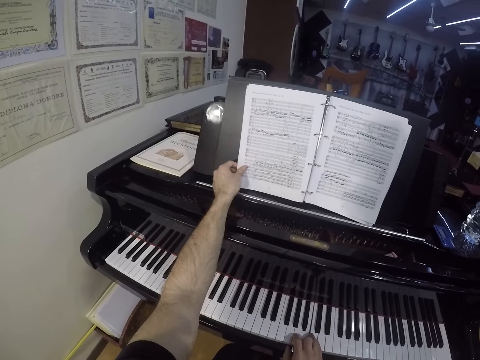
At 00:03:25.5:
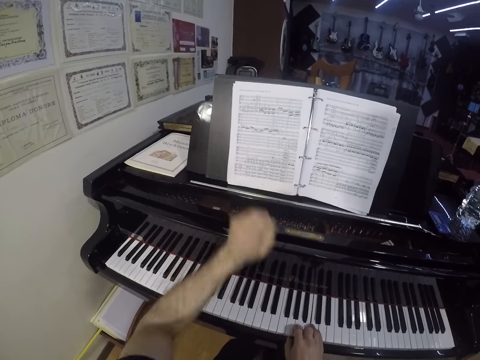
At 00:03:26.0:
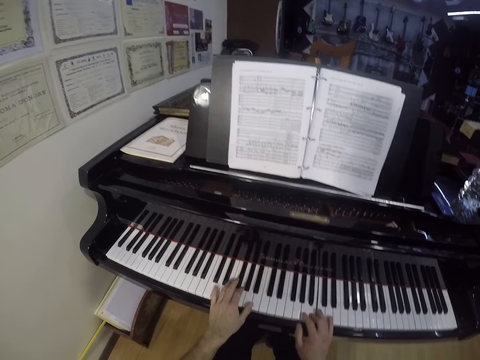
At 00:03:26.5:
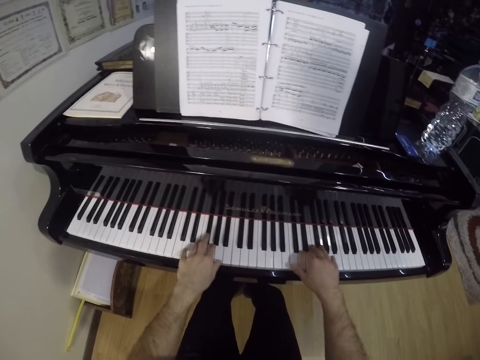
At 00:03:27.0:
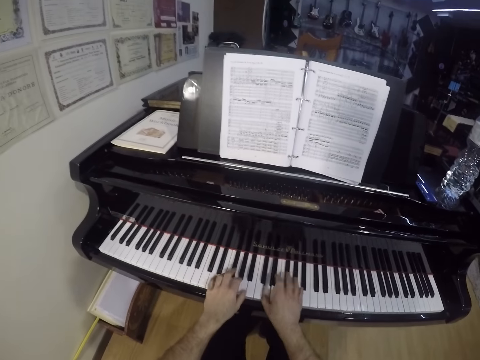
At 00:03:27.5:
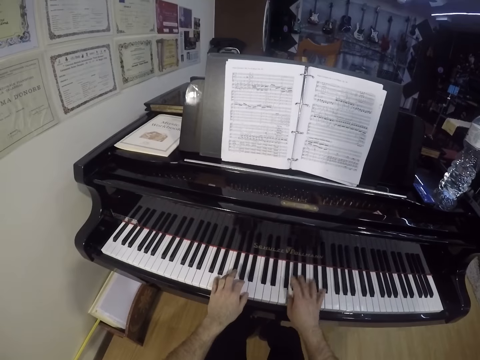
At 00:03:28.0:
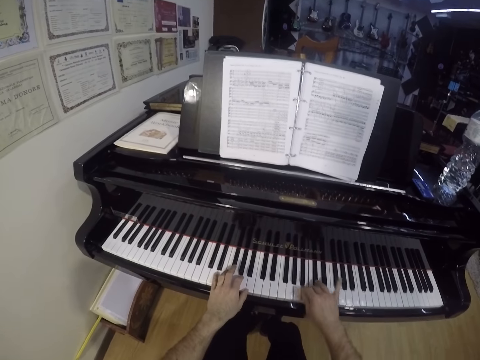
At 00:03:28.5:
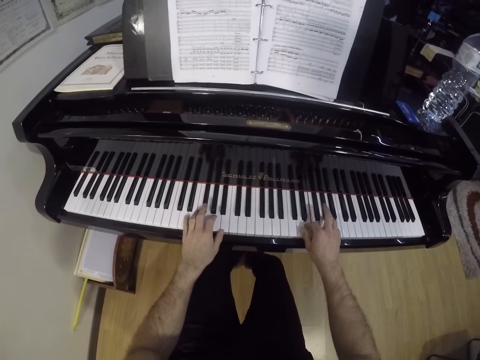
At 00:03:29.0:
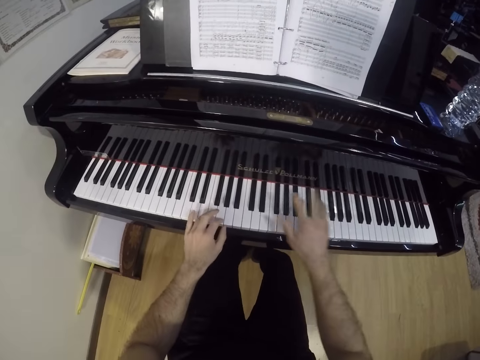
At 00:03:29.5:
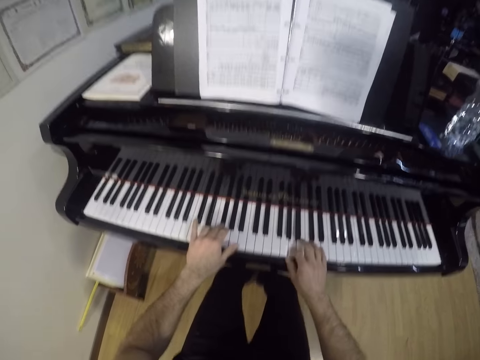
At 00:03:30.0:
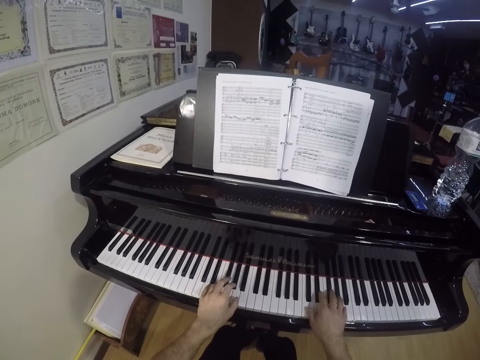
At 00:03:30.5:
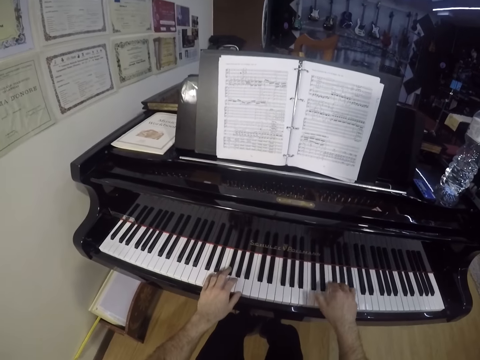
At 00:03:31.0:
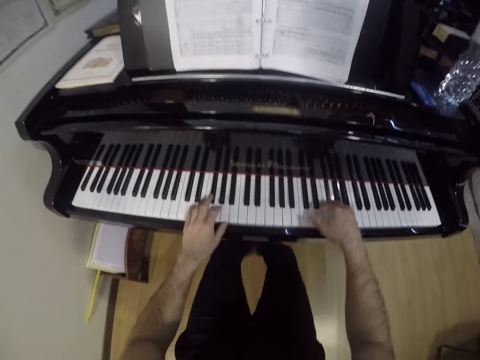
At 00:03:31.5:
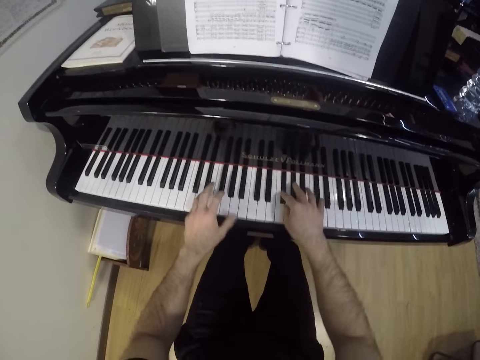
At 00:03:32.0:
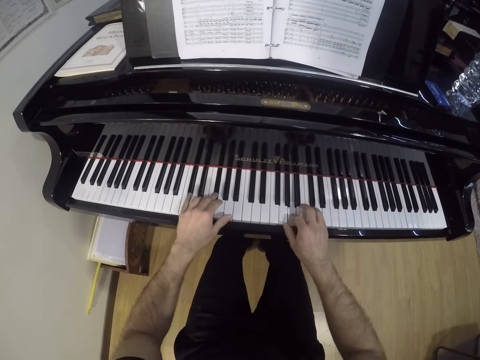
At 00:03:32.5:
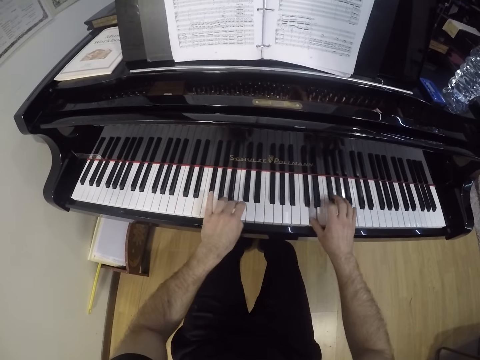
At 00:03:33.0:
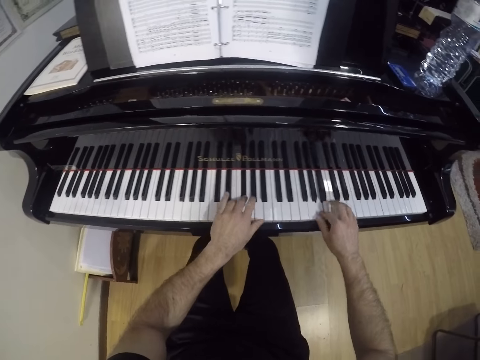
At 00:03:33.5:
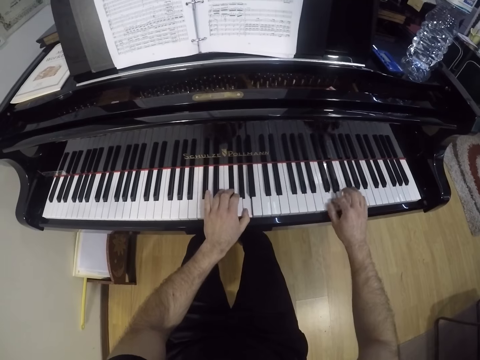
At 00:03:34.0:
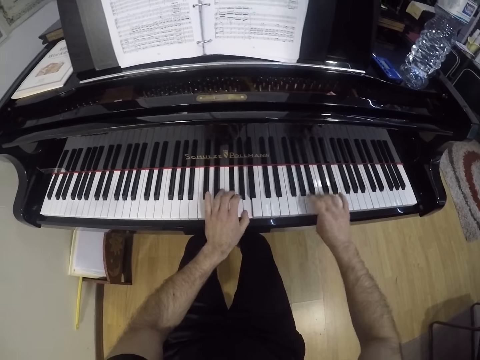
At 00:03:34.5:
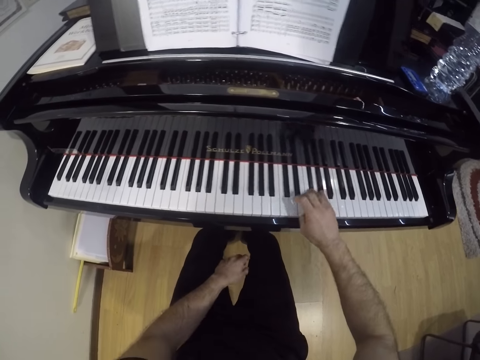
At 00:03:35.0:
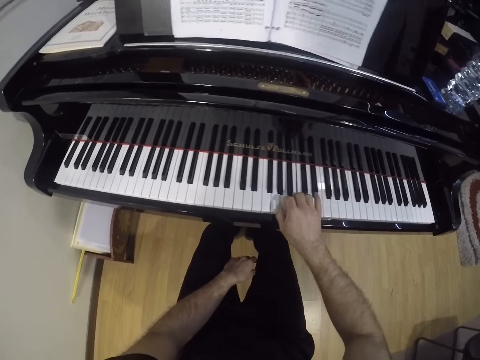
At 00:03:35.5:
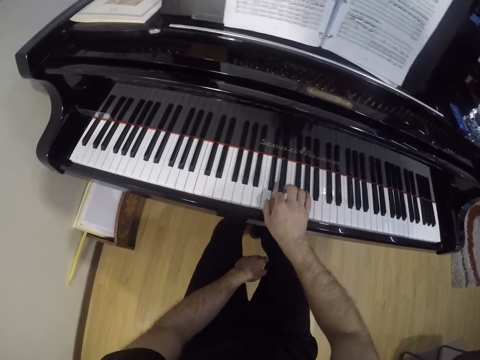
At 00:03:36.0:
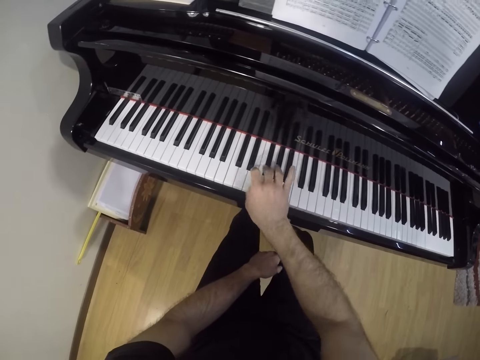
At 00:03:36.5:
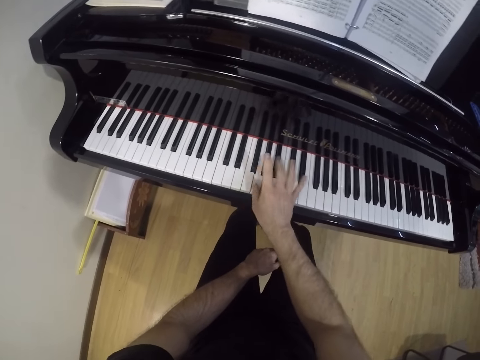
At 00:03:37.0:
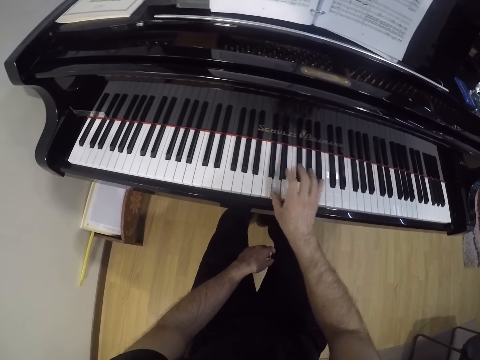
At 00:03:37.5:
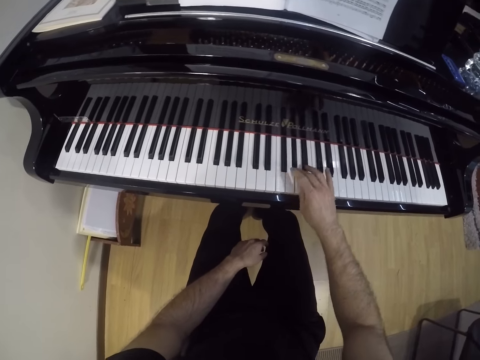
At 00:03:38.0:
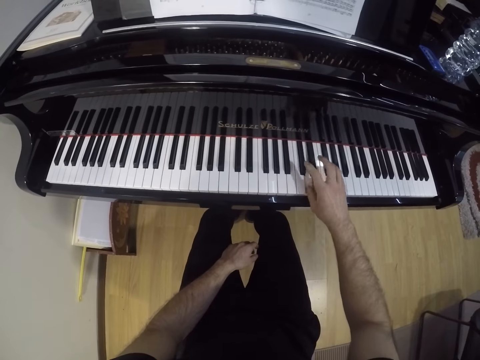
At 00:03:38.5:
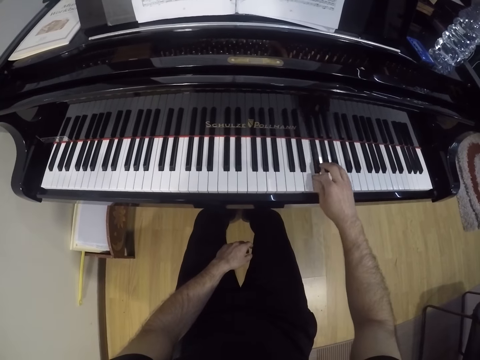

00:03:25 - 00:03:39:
The camera wearer plays the piano with both hands. He plays the piano with his right hand. He moves the left hand to the thigh.

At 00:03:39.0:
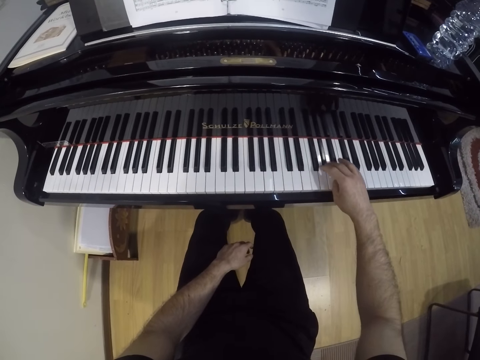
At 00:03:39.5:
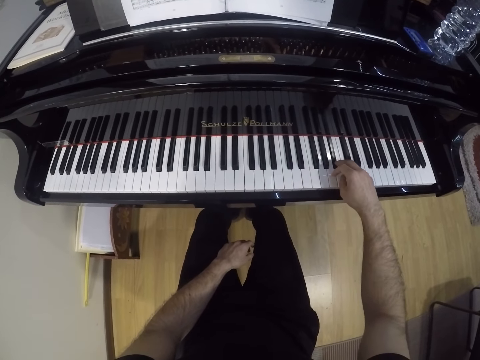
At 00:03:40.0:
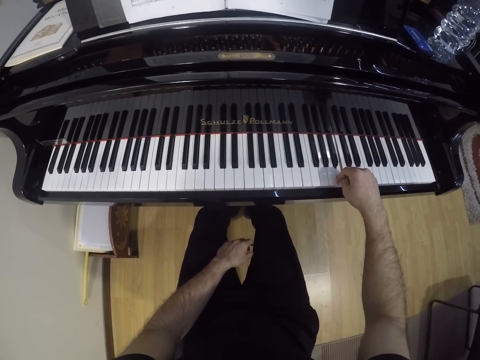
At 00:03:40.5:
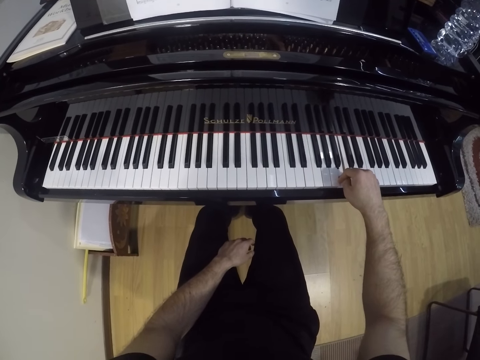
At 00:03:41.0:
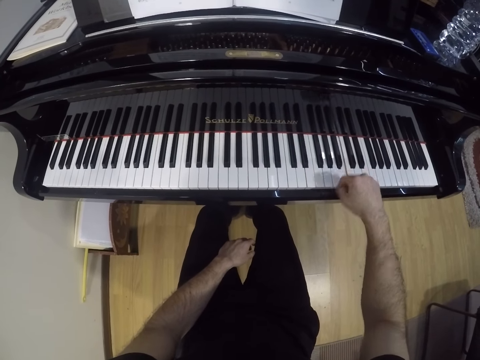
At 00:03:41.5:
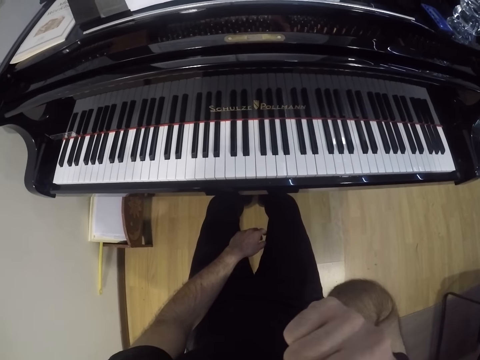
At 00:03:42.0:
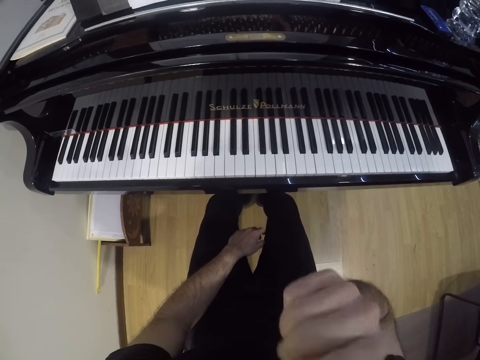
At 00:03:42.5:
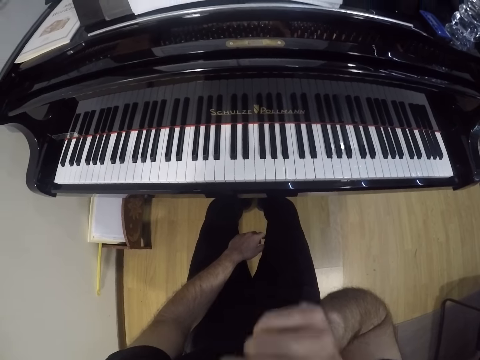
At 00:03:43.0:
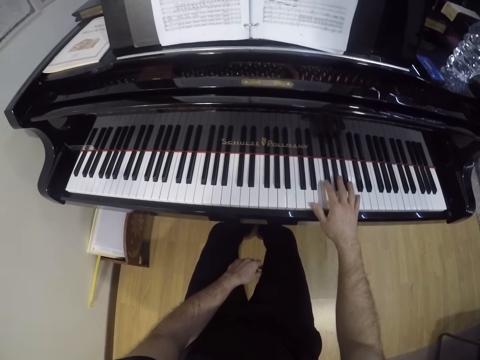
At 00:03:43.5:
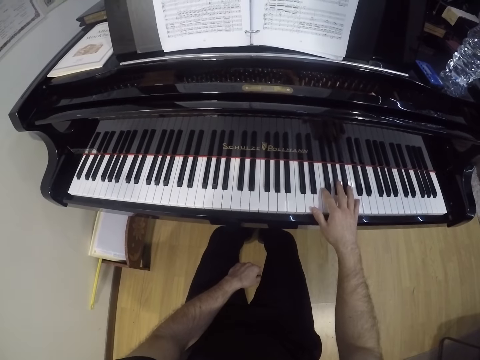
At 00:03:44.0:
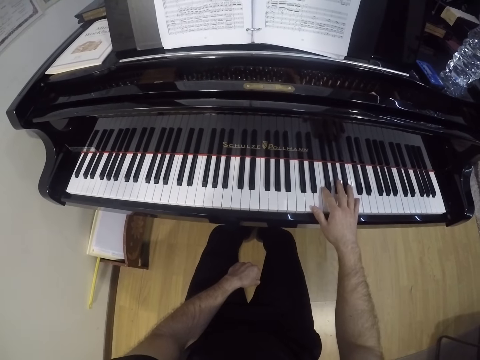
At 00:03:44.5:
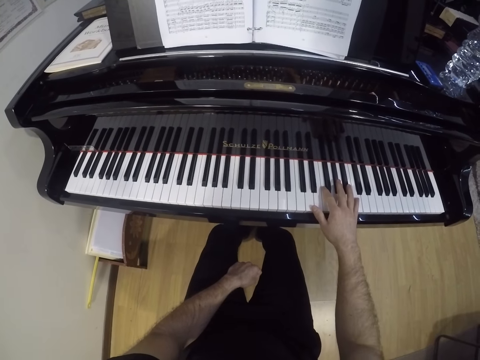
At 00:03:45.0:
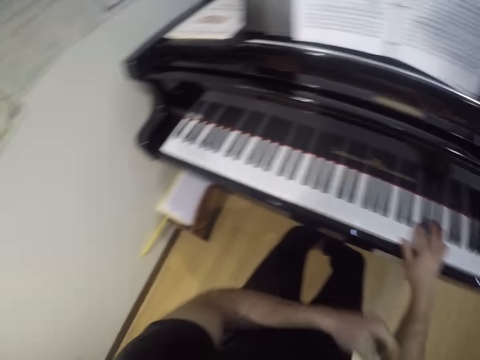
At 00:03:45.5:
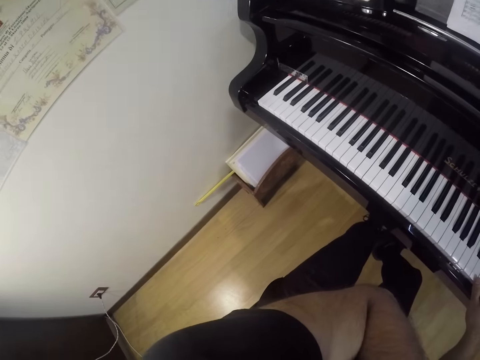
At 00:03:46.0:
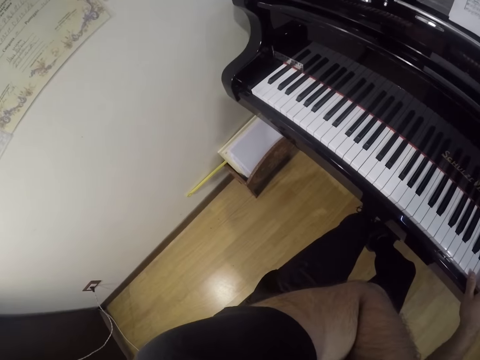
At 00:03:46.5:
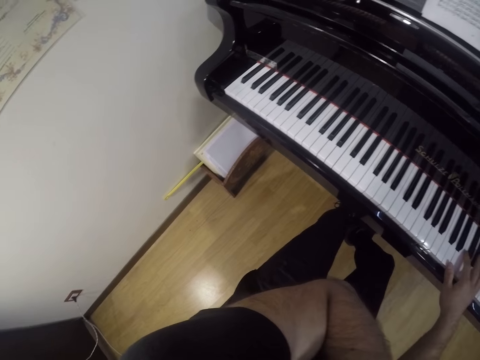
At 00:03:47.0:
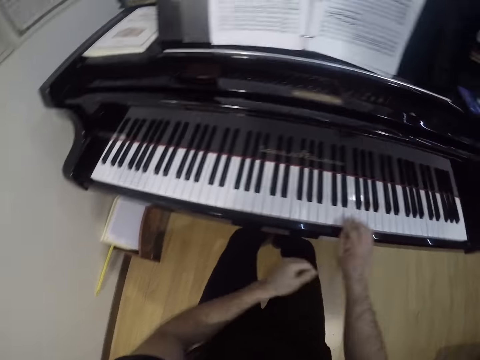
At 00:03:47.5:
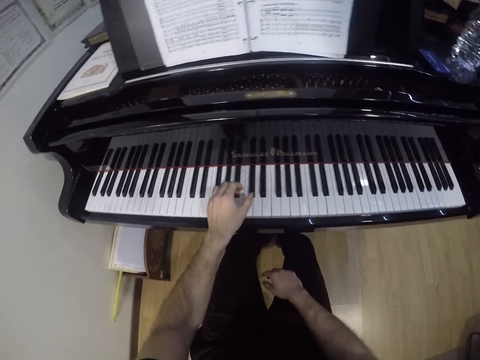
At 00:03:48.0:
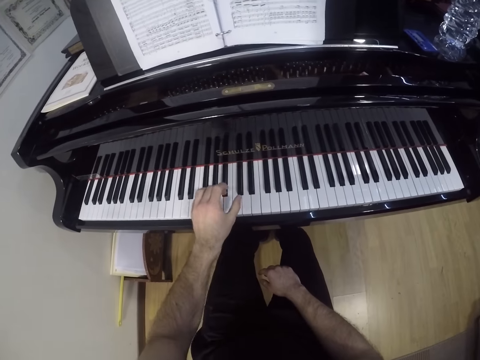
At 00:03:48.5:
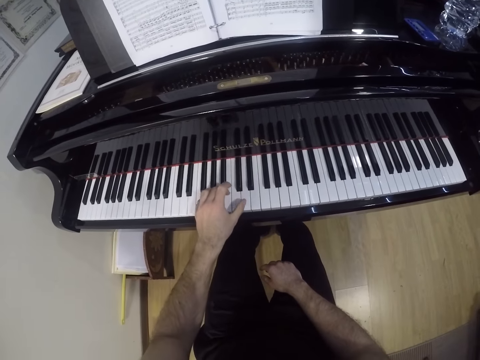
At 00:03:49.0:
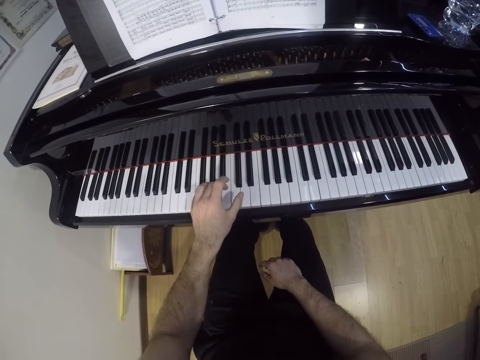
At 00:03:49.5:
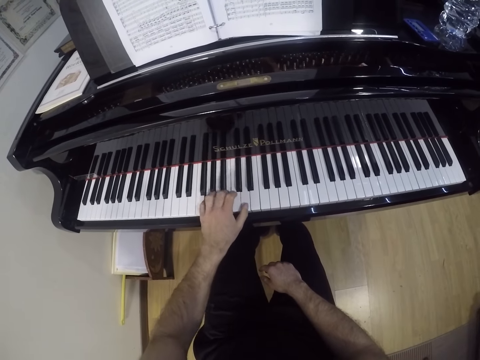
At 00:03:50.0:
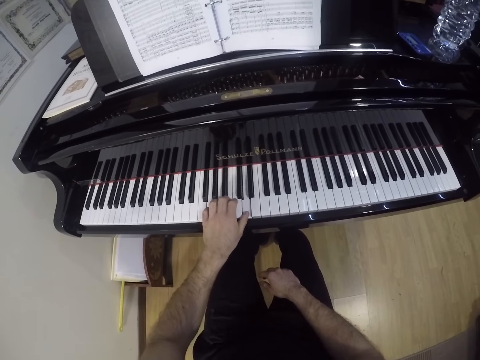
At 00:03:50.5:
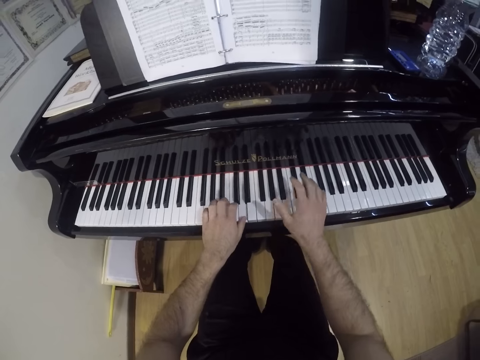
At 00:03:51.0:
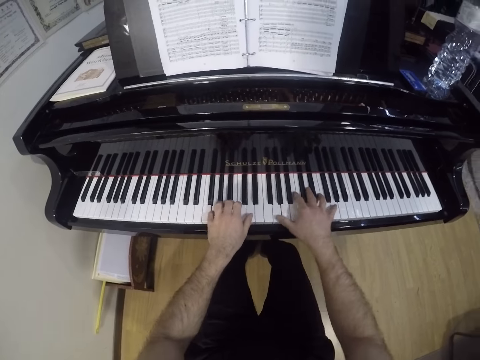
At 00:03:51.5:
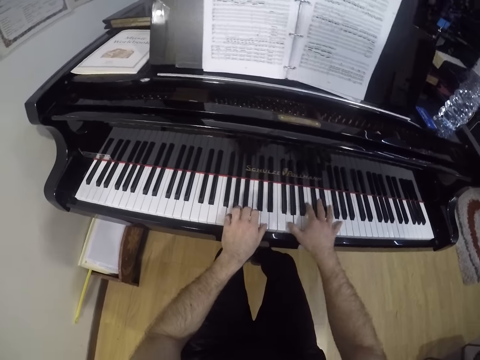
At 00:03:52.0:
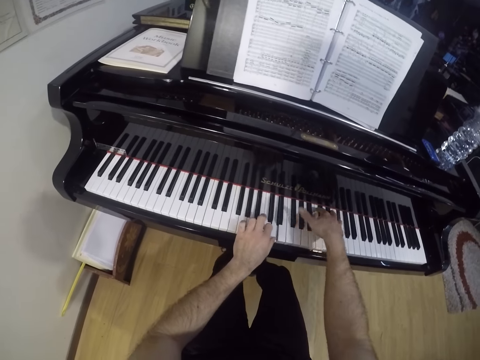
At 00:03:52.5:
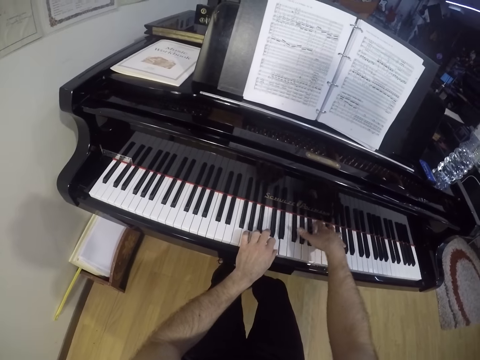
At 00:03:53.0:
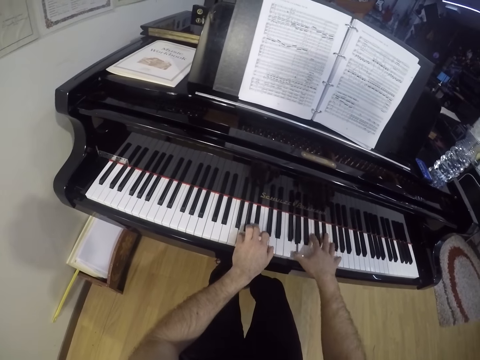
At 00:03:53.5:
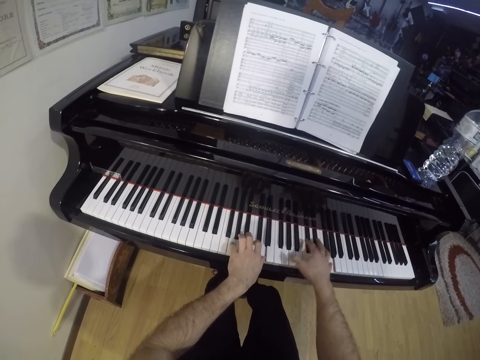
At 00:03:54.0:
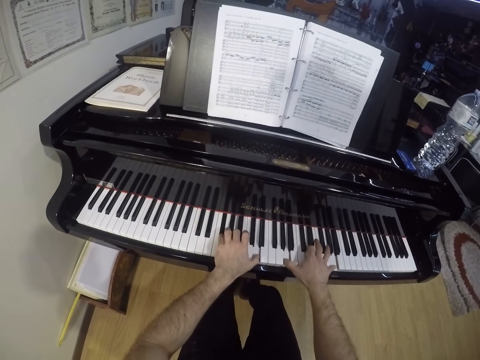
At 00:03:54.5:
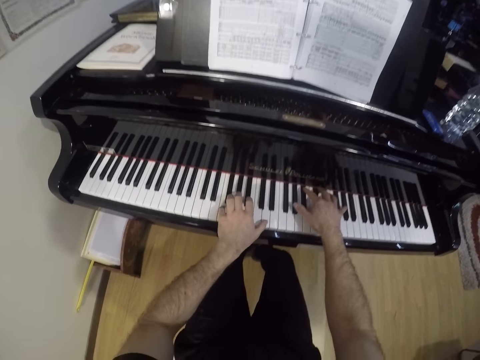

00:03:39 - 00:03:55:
The camera wearer moves the right hand to the face. He holds the keyboard with the right hand. He moves the left hand to the face. He moves the right hand to the thigh. He plays the piano with his left hand. He moves the left hand to the keyboard. He plays the piano with both hands.
